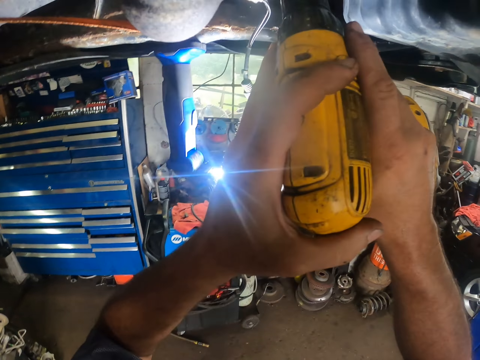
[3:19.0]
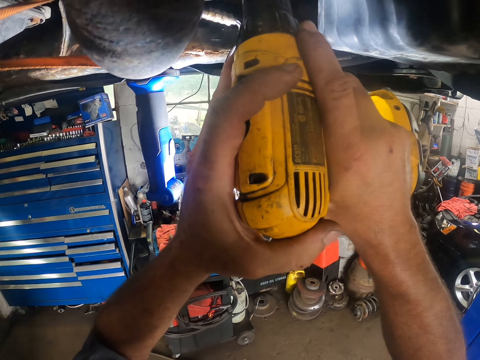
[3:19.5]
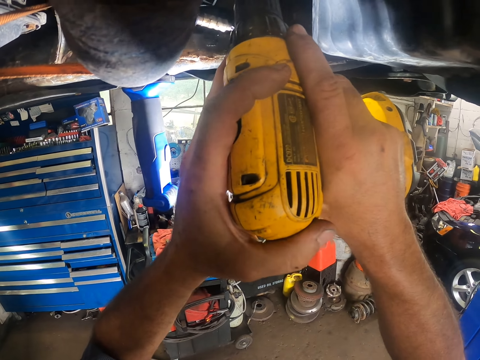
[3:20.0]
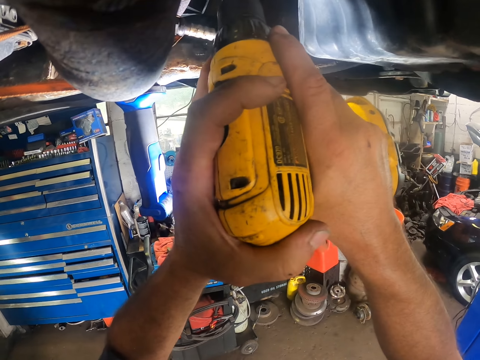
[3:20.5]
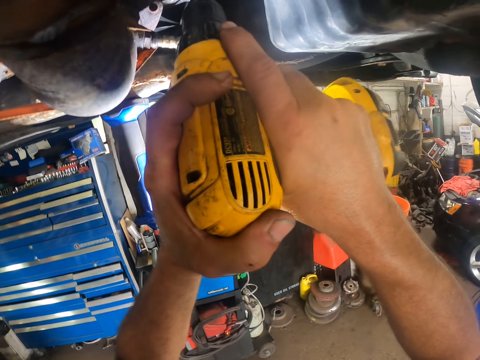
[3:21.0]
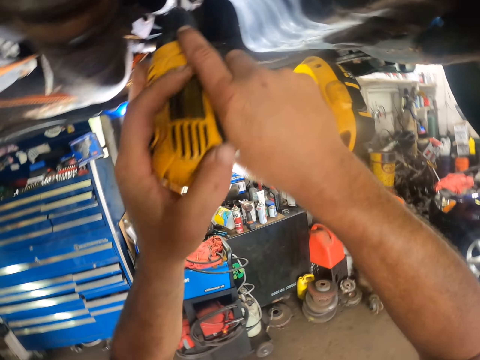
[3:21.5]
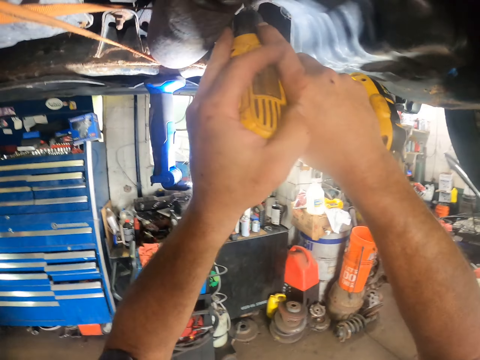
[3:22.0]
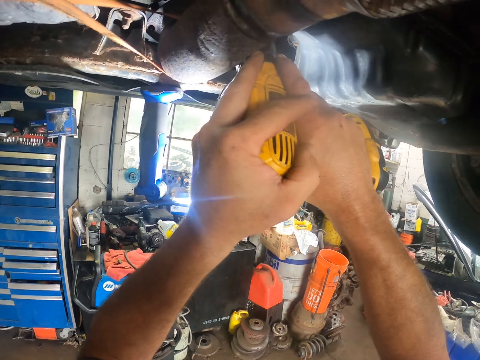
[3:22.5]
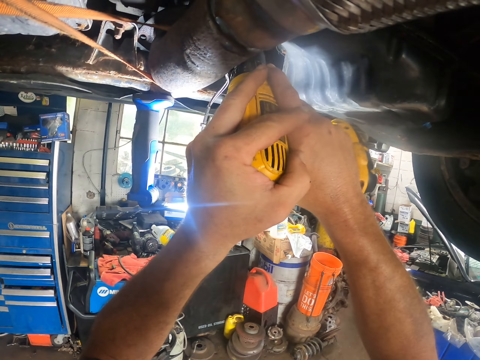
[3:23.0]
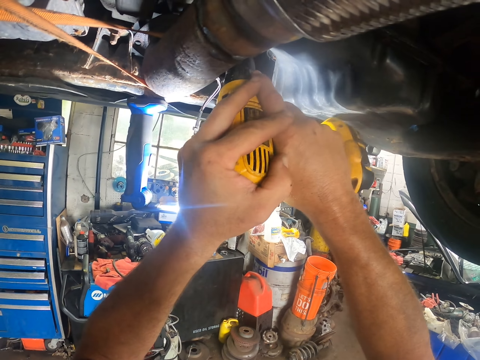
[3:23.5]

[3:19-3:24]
The camera wearer drills.

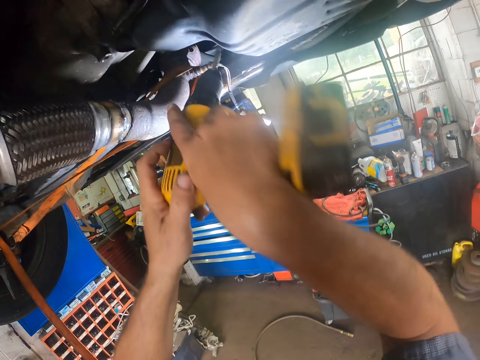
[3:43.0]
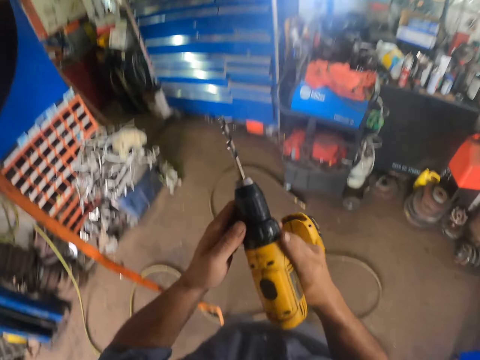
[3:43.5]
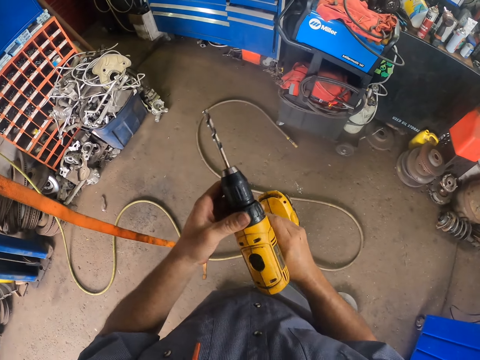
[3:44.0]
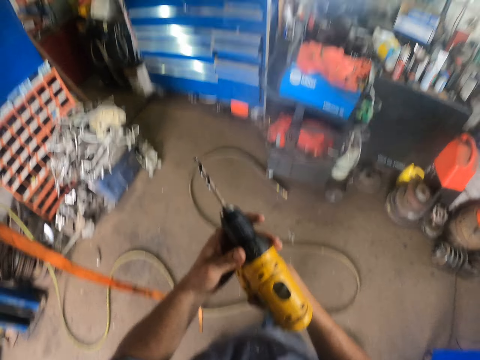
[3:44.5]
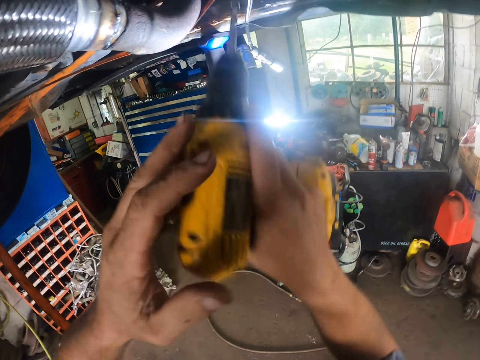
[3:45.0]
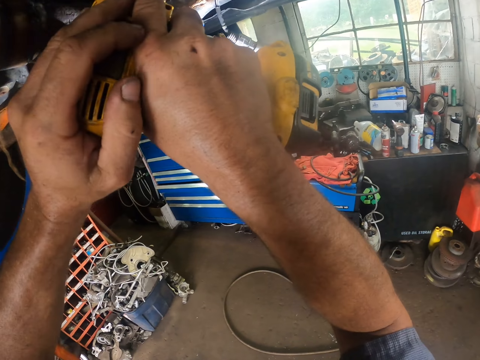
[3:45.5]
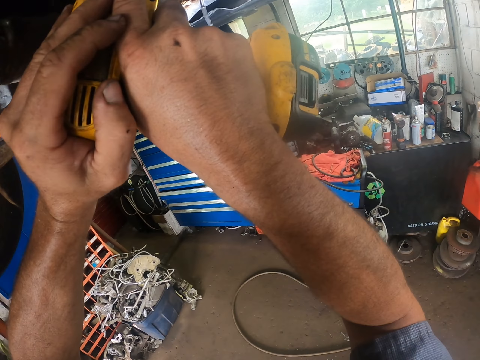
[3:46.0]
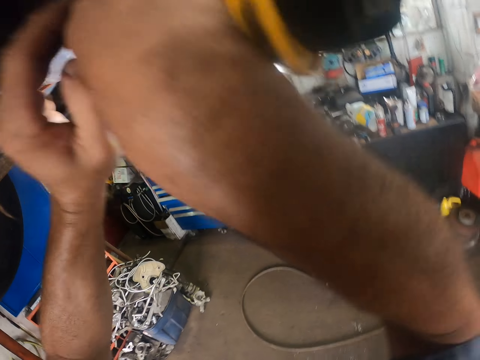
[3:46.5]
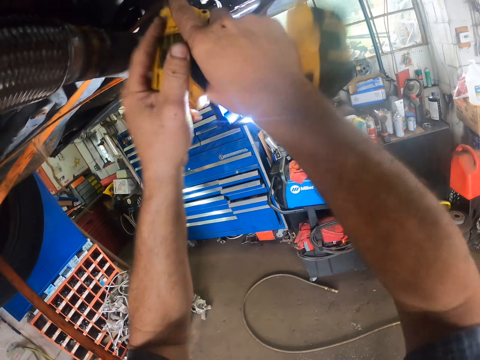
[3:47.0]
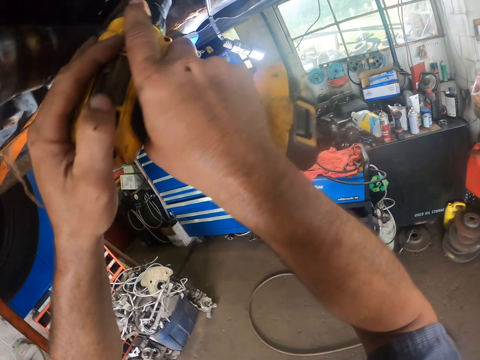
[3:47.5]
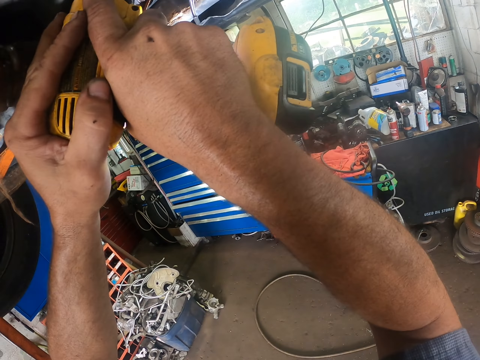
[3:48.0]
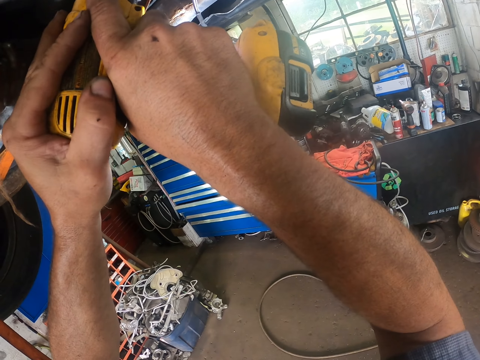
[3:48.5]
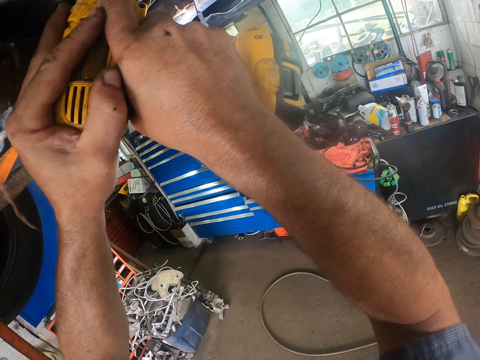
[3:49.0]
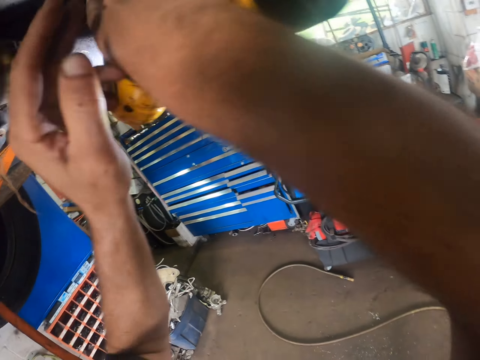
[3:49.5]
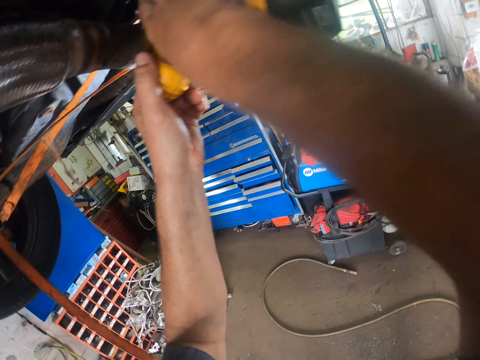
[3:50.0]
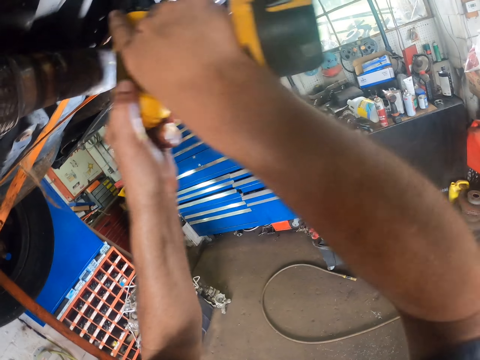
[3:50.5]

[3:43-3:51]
The camera wearer adjusts the anchor drill. They drill.

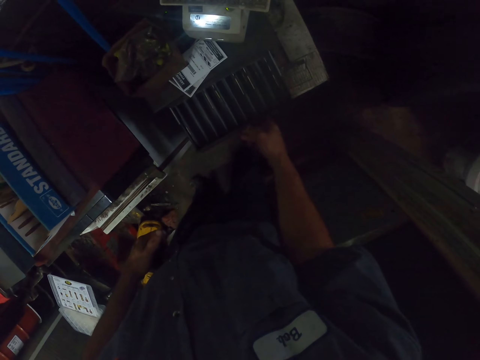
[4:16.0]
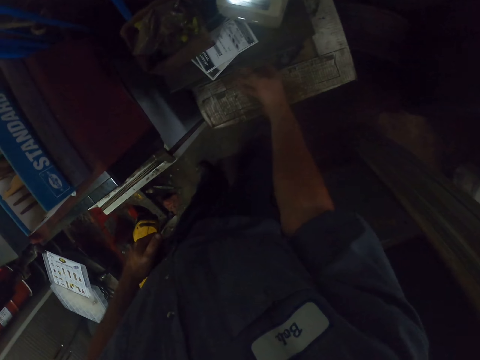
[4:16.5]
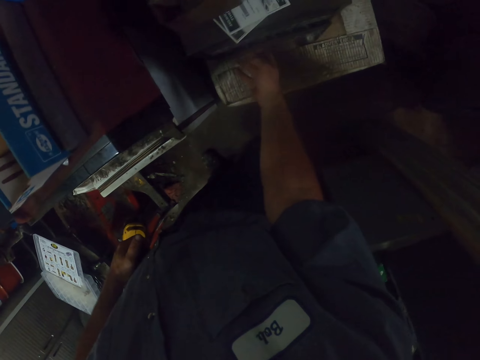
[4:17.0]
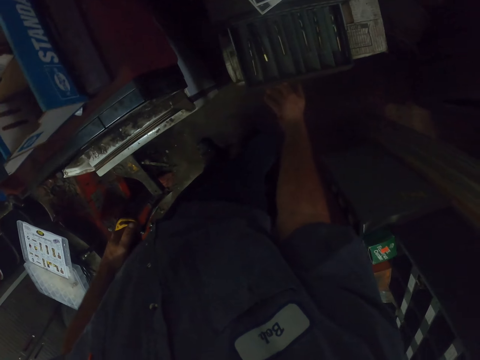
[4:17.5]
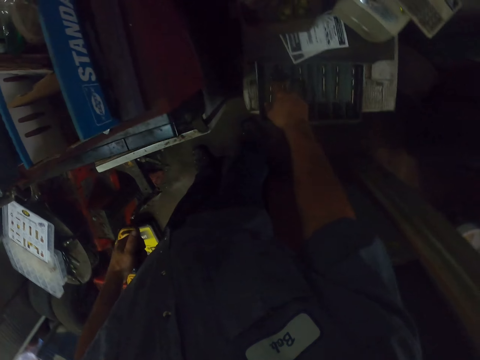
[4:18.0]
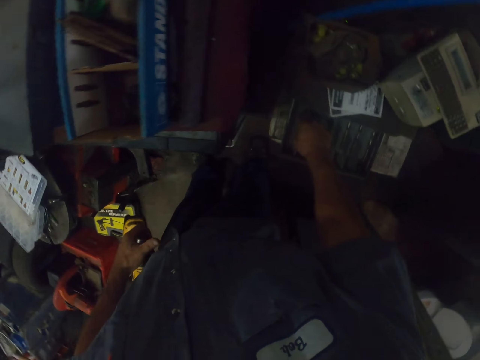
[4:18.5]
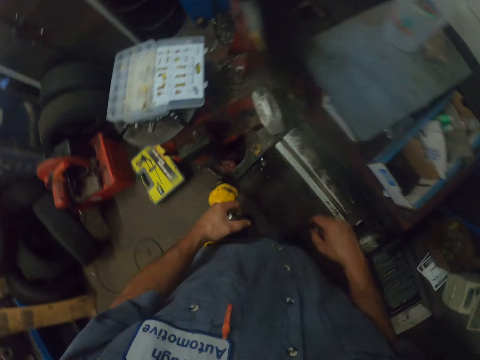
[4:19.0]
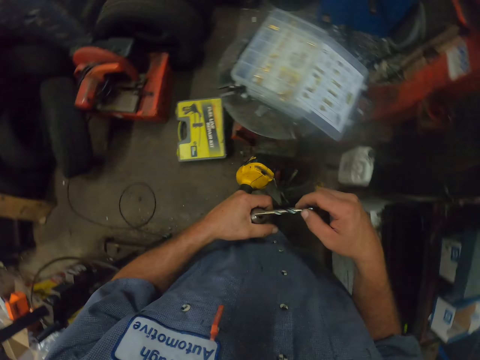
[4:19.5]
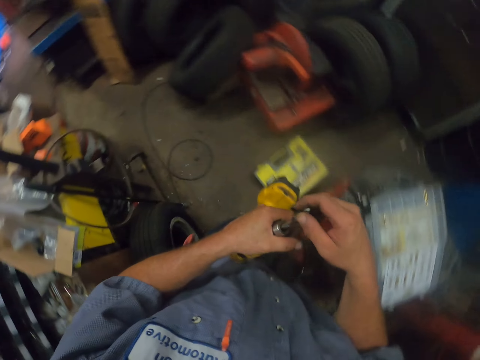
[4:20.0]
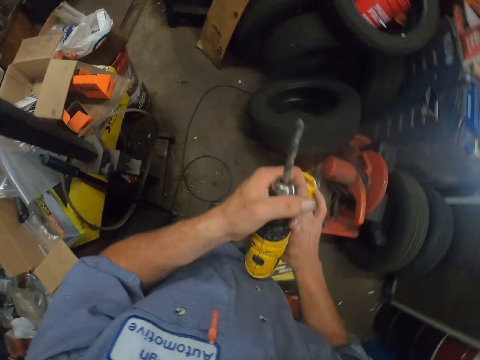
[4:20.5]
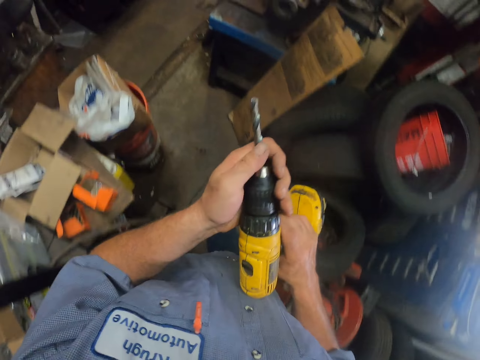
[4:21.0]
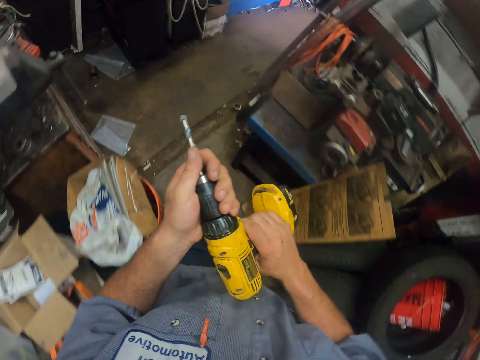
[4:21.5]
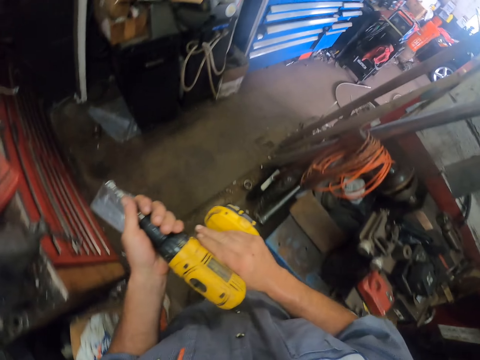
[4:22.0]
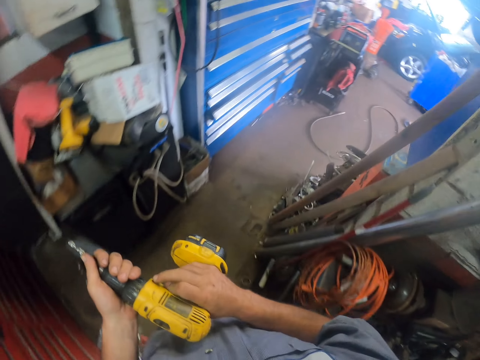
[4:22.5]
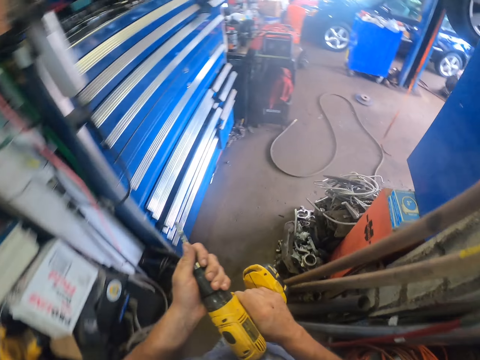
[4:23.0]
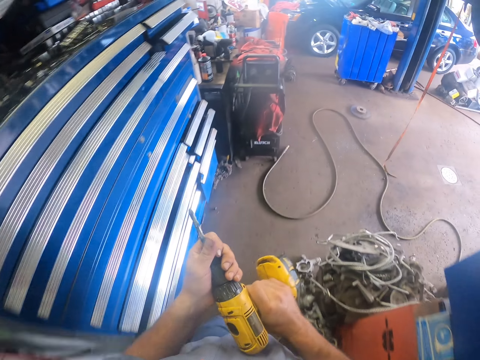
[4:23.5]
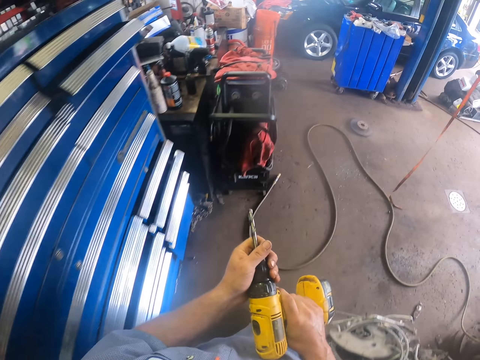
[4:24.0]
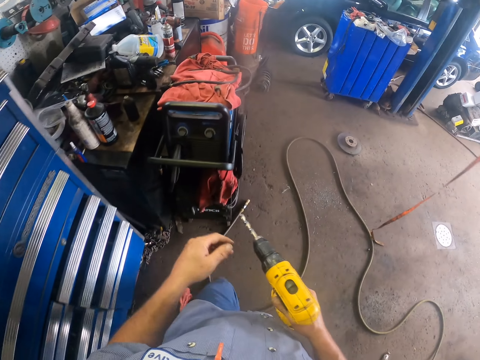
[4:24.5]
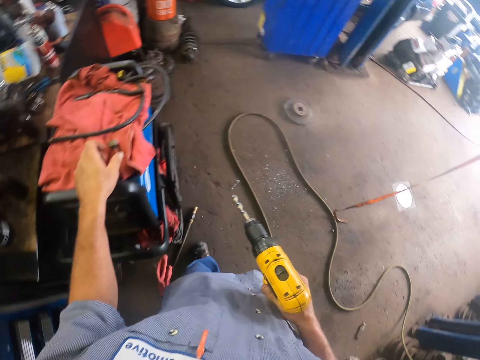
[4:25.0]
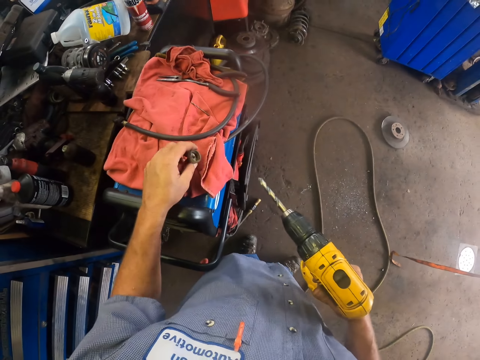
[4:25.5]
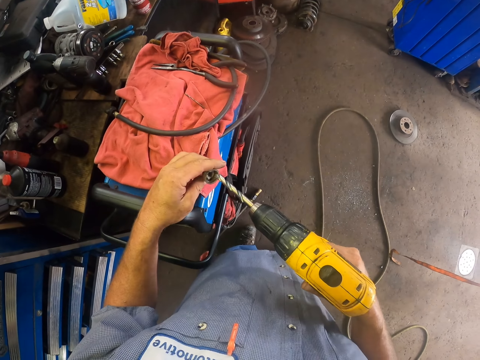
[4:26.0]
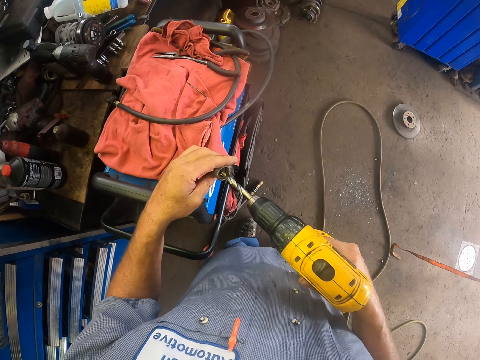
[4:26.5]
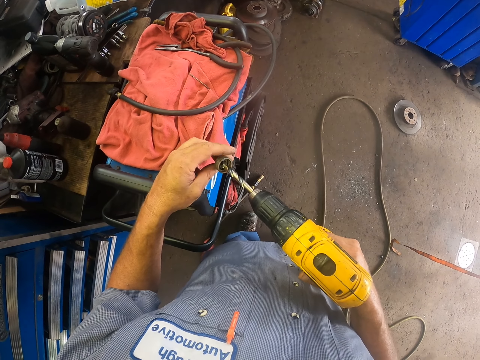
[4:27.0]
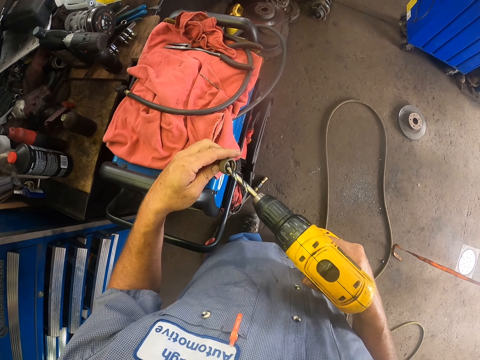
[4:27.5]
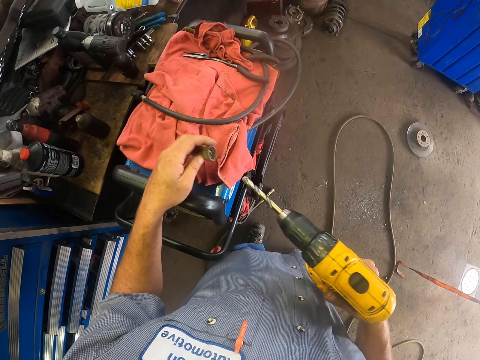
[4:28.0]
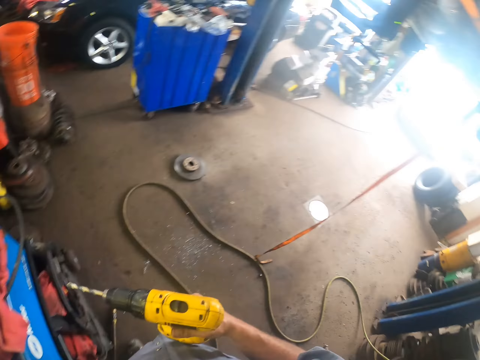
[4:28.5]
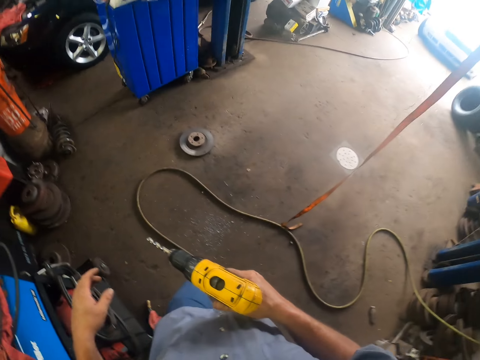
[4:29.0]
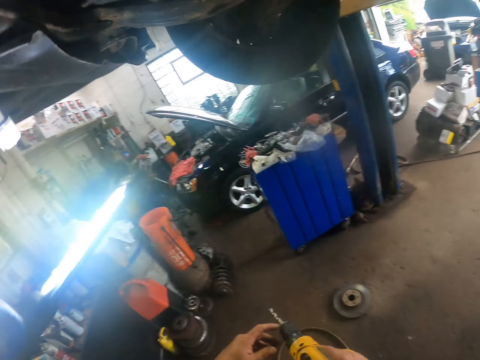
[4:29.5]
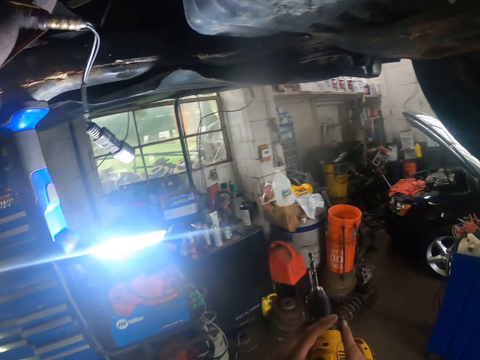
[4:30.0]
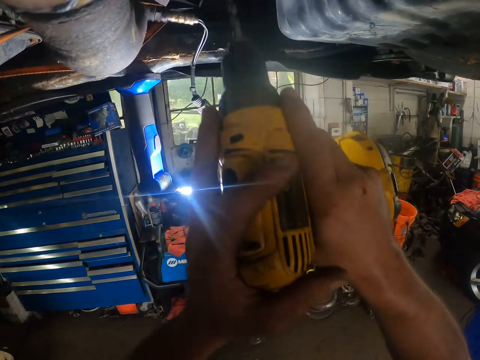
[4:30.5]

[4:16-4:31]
The camera wearer closes the cabinet and opens the cabinet. They pick a screw and fix the screw on the anchor drill. They adjust the anchor drill. They walk around. They put something in the drill. They oil the screw.
